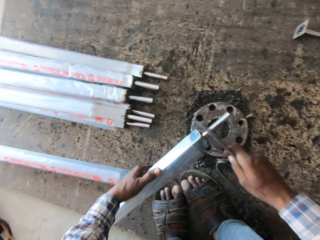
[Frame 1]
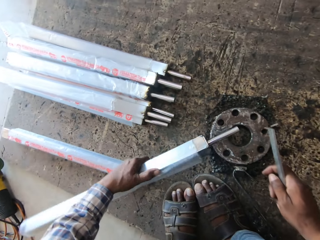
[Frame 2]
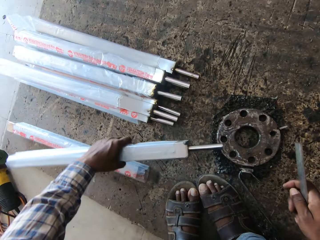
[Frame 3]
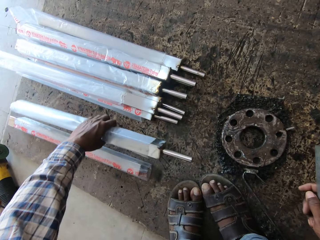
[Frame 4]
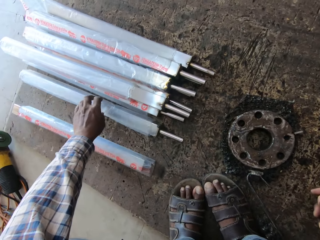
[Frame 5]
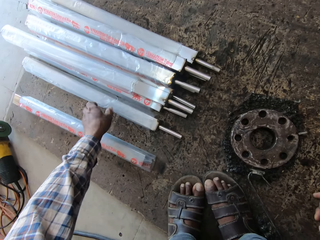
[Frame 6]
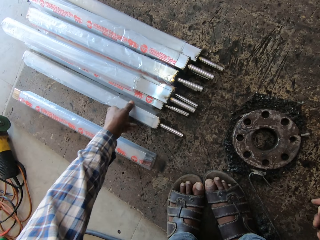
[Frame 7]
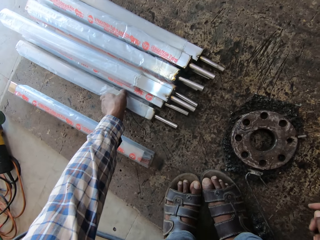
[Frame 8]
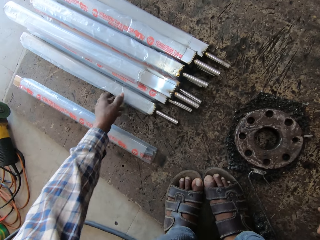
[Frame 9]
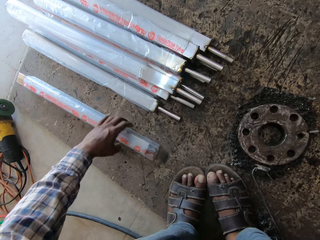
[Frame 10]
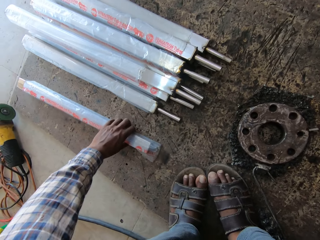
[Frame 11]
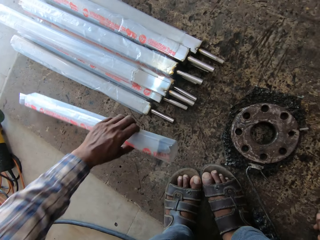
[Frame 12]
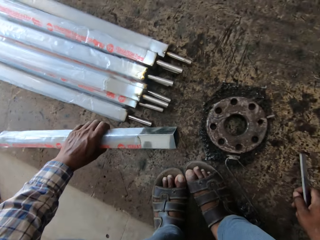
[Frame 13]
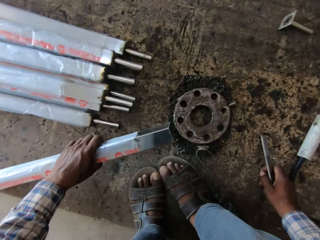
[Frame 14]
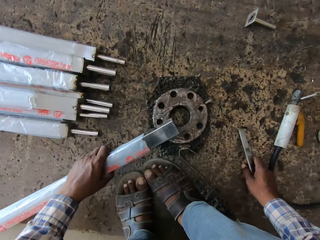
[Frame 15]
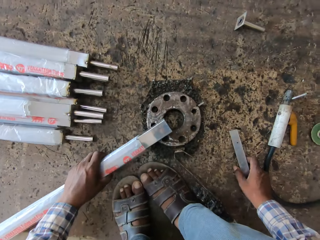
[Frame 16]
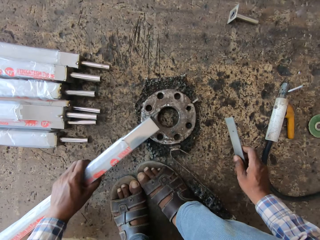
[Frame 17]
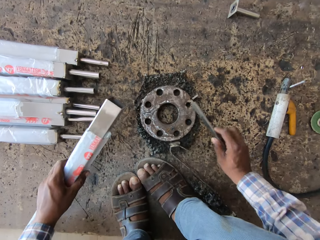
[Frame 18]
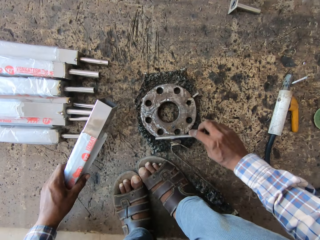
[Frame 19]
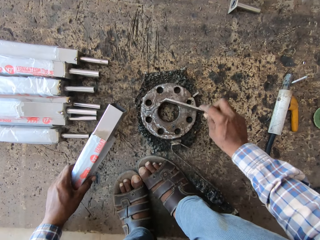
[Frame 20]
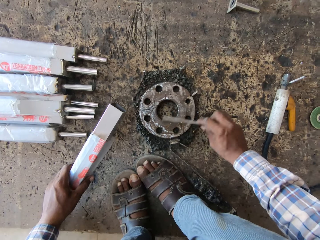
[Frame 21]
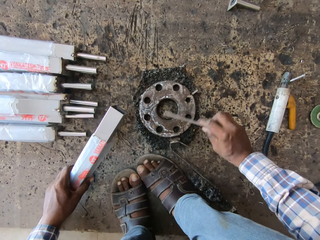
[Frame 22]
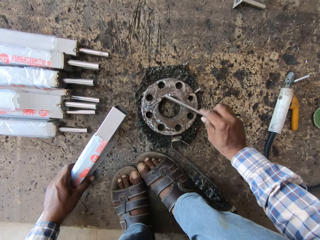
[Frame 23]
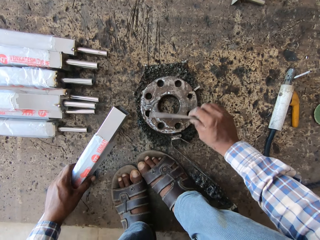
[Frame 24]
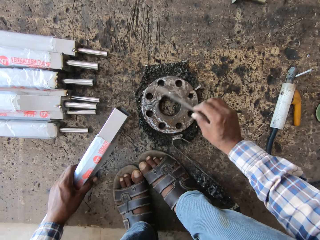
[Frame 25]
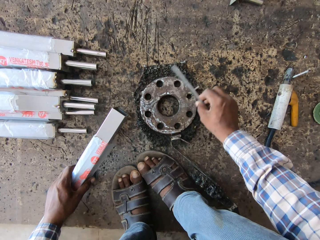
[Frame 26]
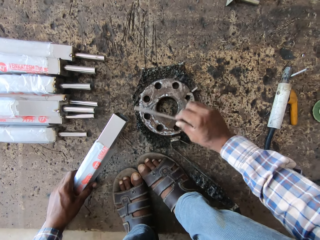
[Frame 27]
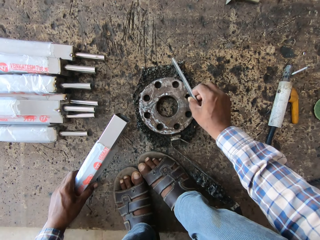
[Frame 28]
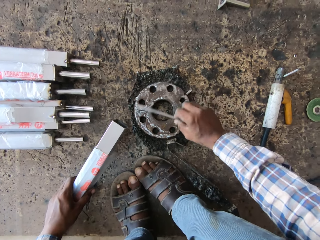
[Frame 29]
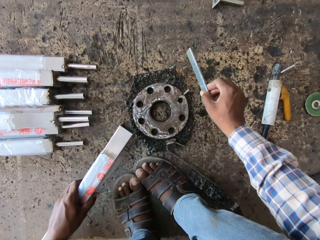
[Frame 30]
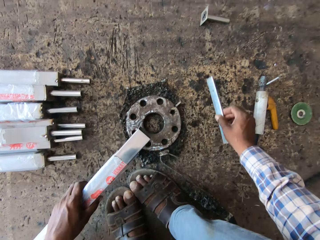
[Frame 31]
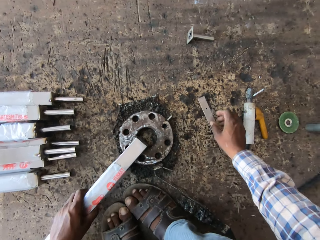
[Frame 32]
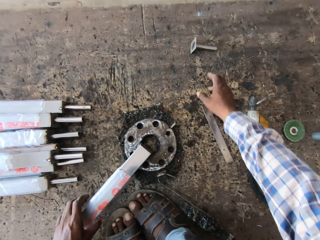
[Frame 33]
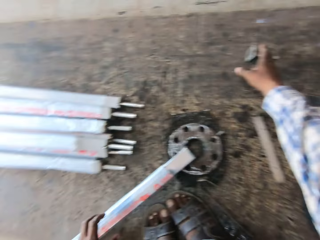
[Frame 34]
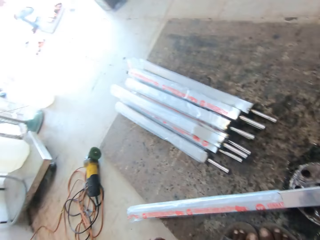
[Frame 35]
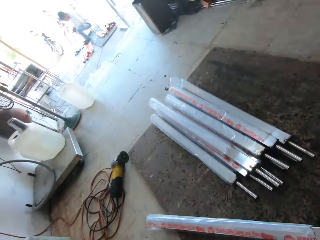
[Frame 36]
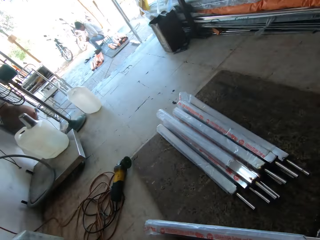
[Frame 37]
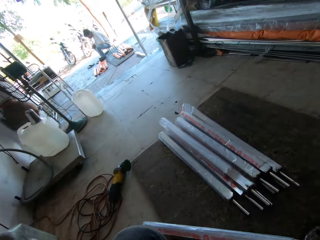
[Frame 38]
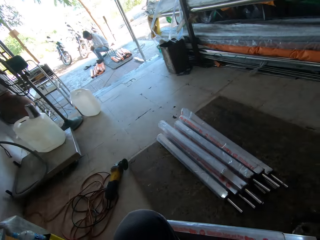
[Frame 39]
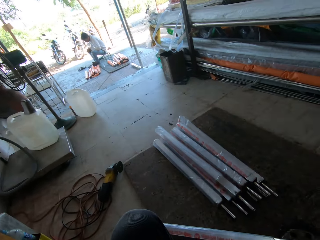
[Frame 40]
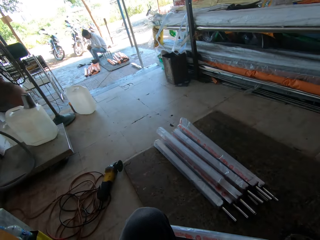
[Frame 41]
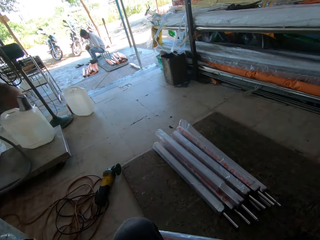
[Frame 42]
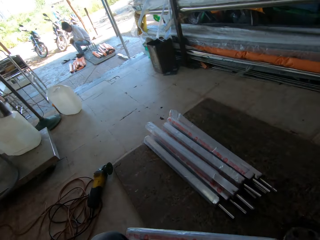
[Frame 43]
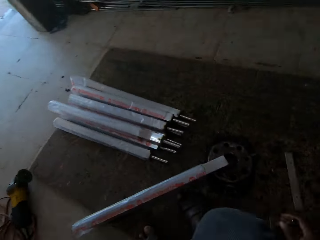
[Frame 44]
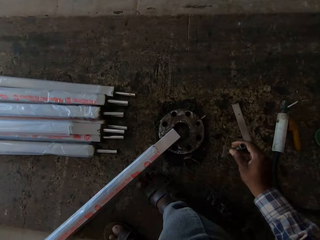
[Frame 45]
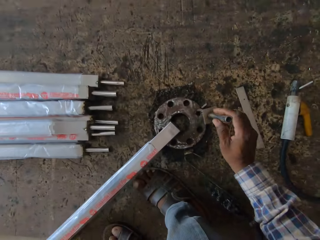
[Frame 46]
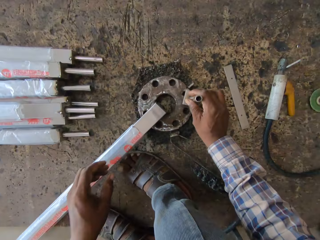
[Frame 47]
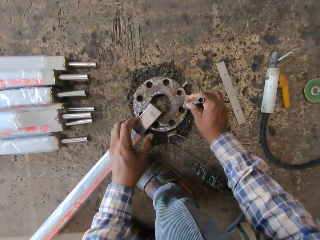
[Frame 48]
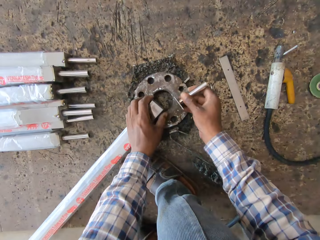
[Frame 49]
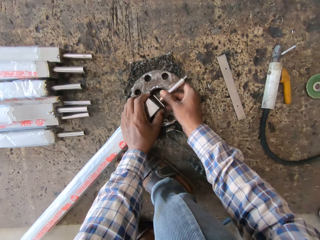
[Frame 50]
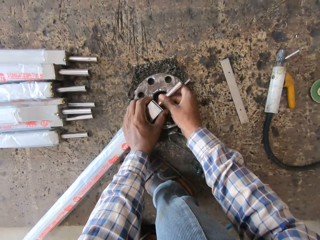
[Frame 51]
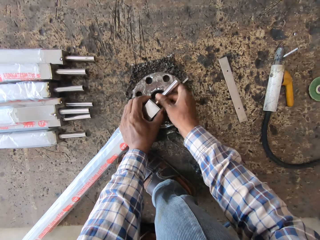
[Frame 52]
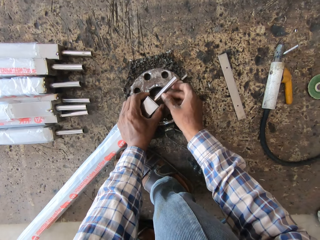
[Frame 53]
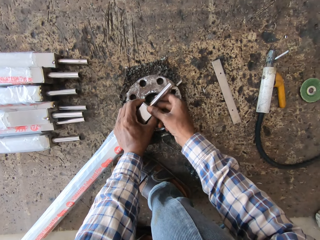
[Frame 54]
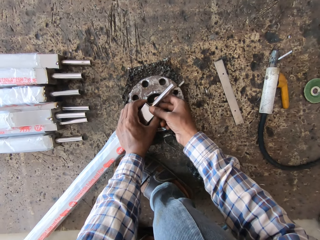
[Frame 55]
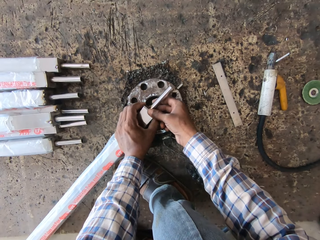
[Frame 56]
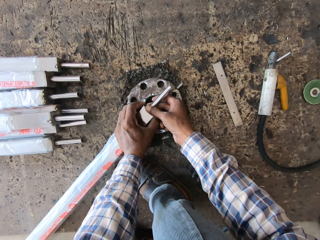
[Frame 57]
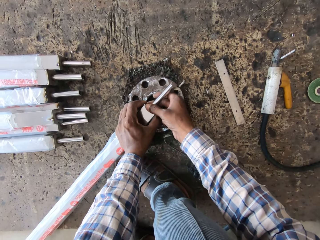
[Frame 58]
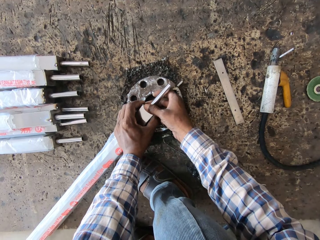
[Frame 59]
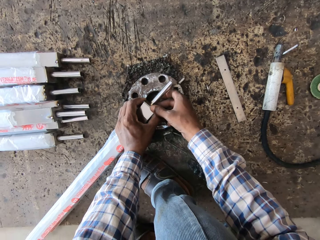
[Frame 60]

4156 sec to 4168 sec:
The camera wearer places the square pipe on the board with his left hand. He picks up a square pipe from the board with his left hand. He pulls down the wrapper. He places the square pipe on the flange with his left hand. He scrapes the flange with the metal strip in his left hand. He drops the metal strip on the board with his right hand. He looks around. He holds the metal pipe with his right hand. He hits the metal pipe on the flange with his right hand. He holds the square pipe with his left hand. He places the metal pipe on the square pipe with his right hand.

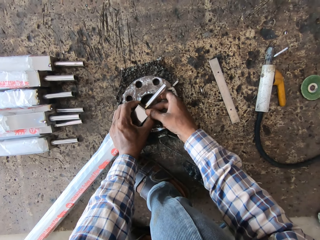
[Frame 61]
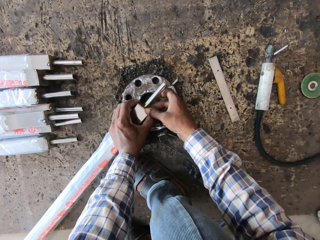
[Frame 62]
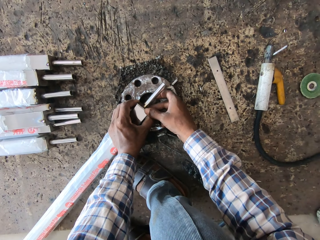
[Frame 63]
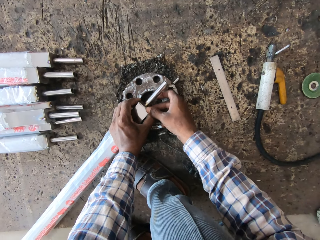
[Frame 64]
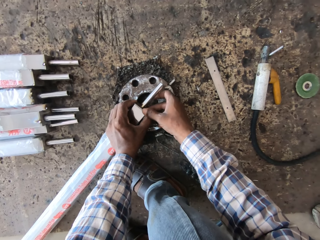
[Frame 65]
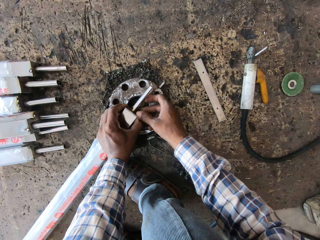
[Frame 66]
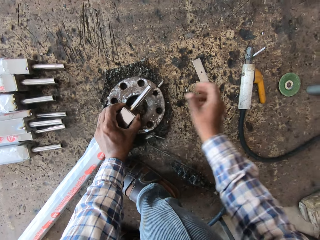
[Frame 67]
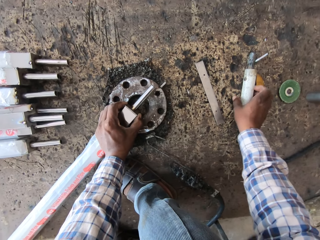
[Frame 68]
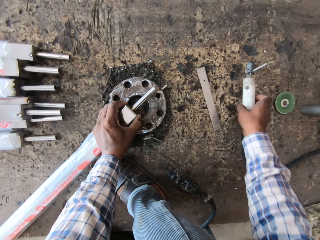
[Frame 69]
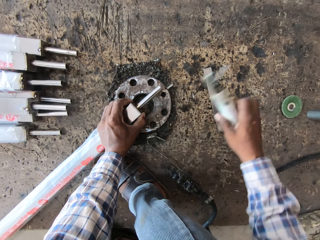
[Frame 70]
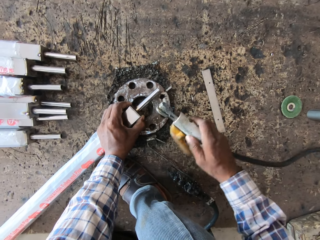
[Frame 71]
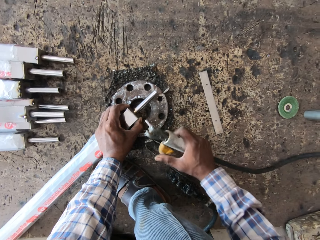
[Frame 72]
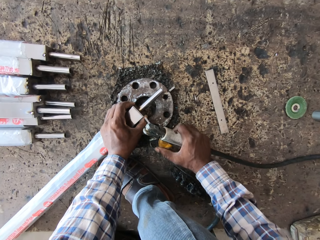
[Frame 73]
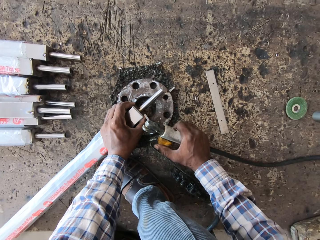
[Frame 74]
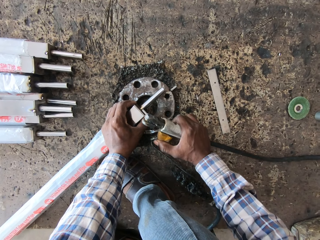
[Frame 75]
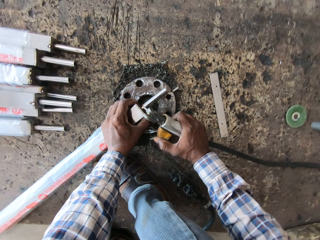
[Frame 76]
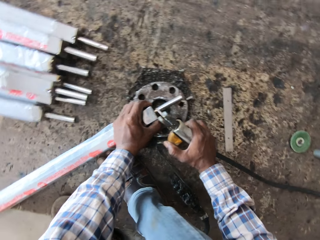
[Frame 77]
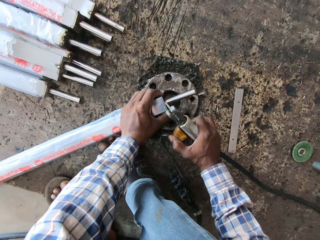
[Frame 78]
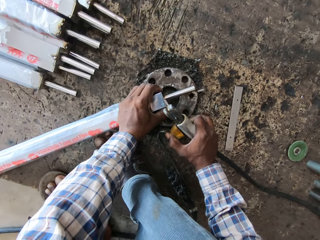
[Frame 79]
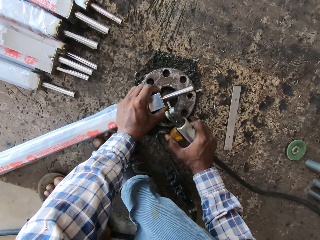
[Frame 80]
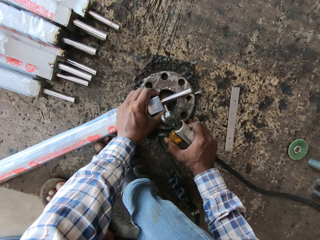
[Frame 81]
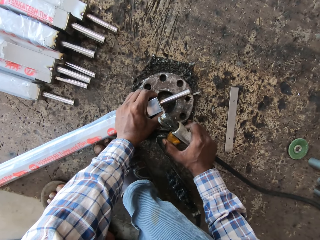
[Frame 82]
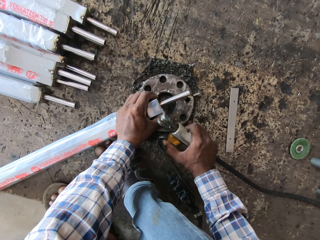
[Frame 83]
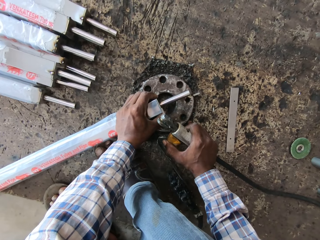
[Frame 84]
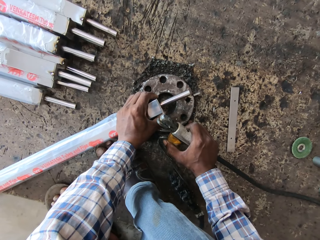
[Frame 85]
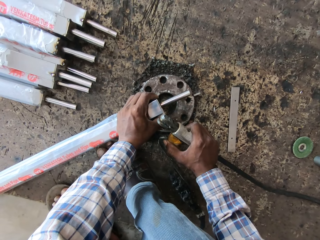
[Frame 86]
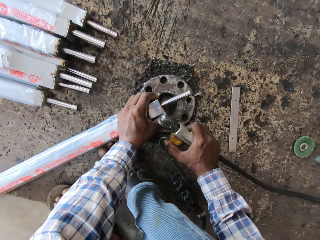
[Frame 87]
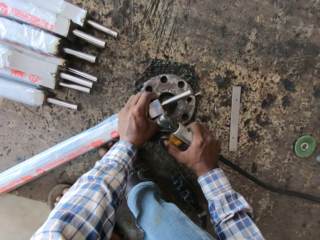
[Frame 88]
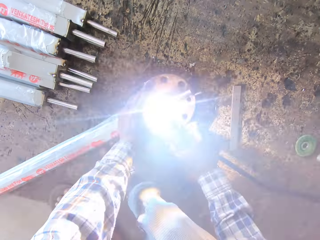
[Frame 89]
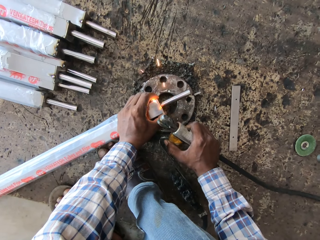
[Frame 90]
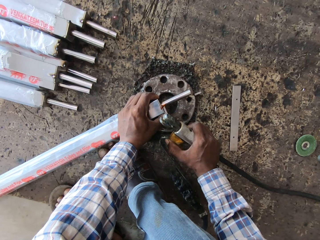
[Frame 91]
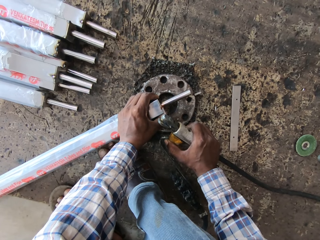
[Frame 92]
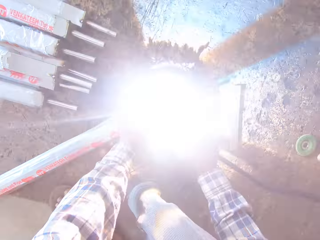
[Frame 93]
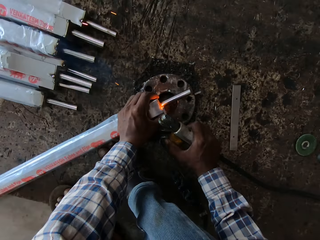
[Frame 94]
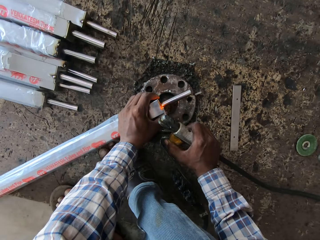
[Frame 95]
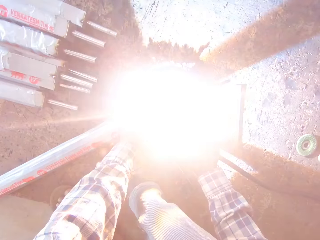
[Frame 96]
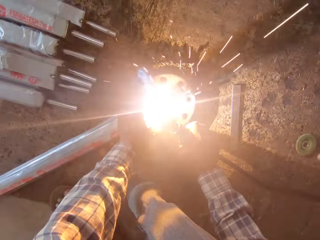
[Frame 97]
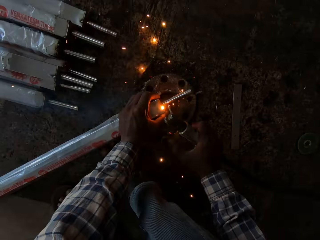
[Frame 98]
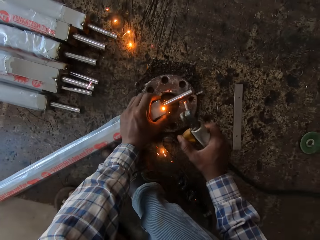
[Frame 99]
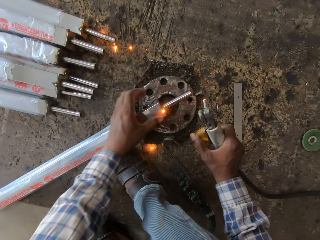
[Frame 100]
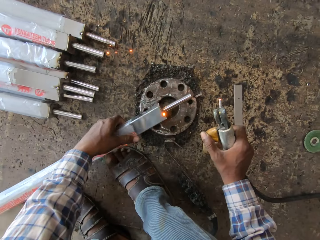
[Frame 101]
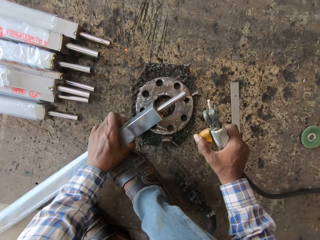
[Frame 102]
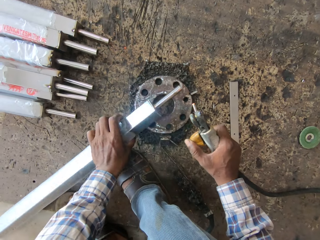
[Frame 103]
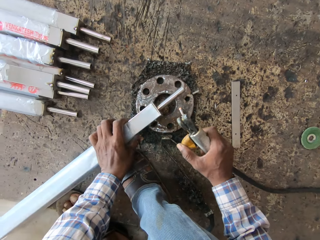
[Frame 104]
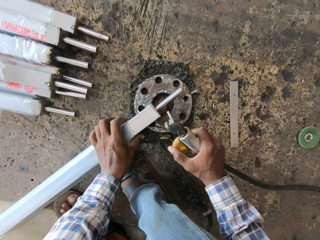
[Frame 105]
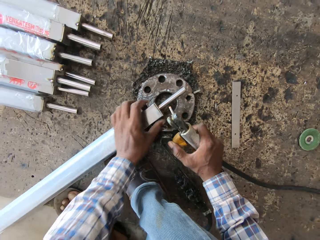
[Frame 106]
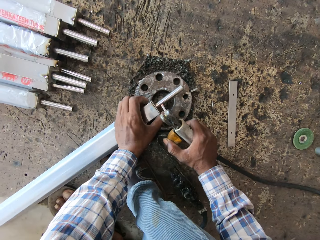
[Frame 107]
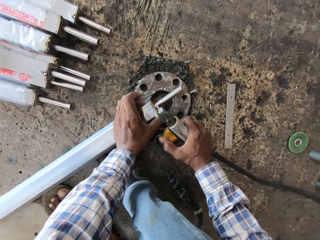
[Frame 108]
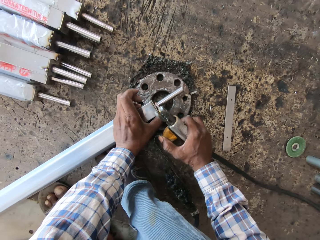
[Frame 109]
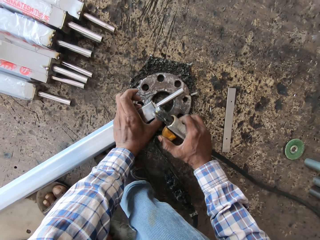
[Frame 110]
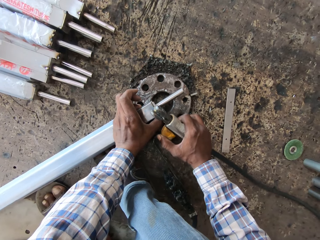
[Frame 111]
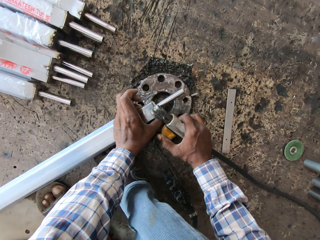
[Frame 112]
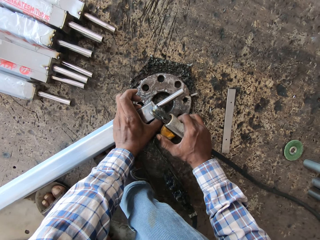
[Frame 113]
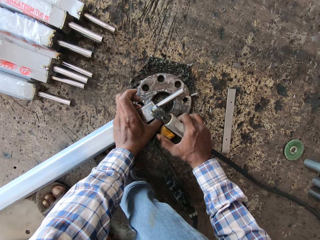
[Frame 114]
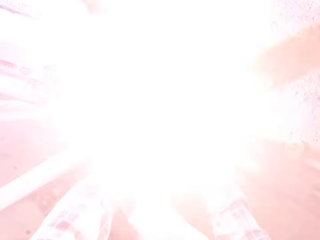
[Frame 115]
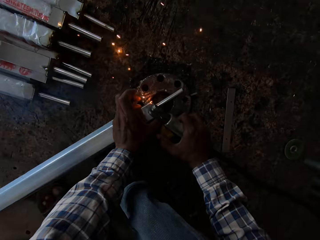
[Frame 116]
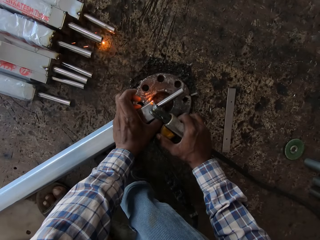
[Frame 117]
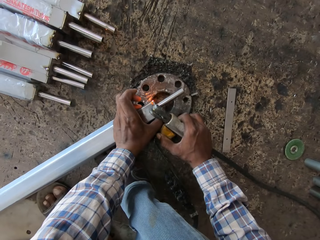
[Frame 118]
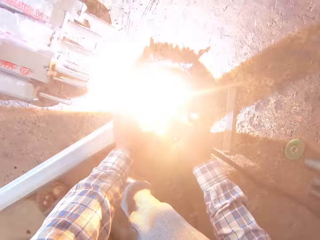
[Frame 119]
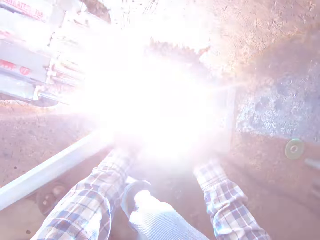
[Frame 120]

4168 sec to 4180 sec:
The camera wearer holds the metal pipe to the square pipe with his left hand. He picks up the electrode holder from the board with his right hand. He welds the metal pipe to the square pipe with the electrode holder in his right hand. He turns the square pipe with his left hand. He welds the metal pipe to the square pipe with the electrode holder in his right hand.
